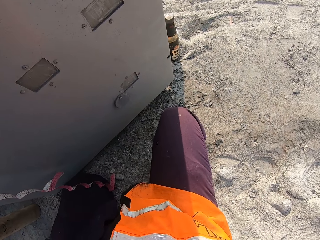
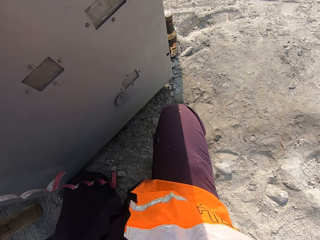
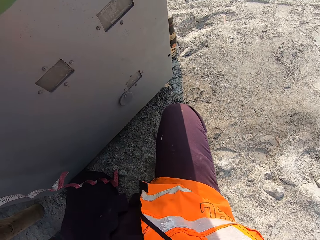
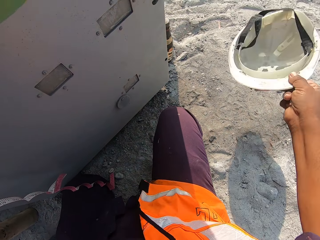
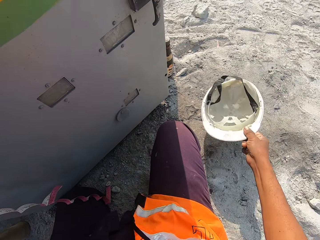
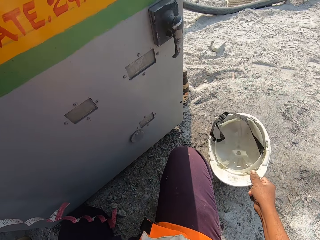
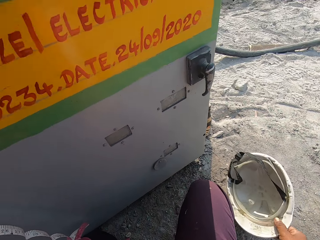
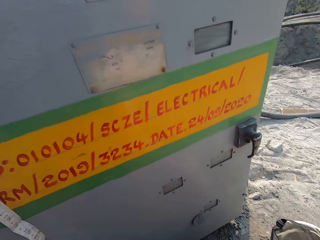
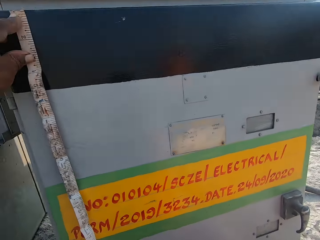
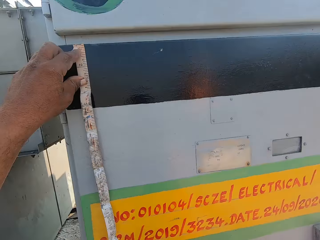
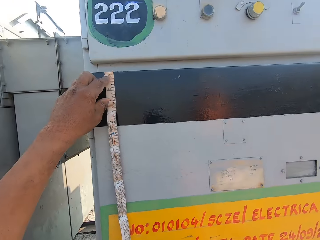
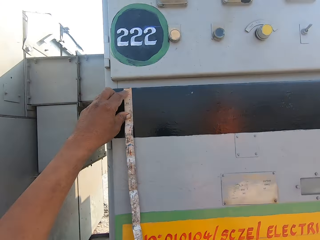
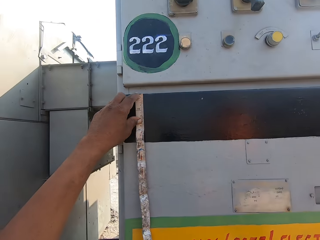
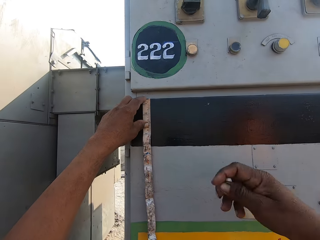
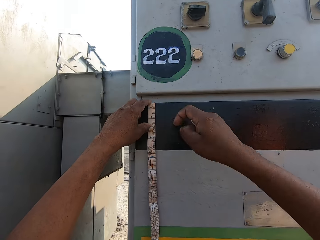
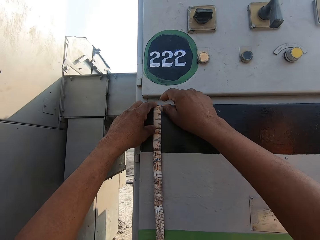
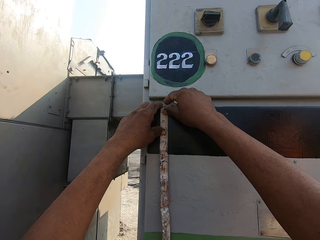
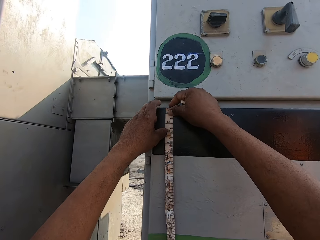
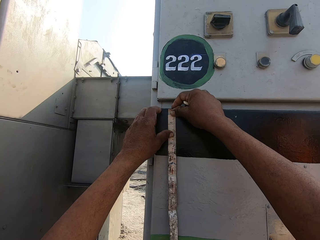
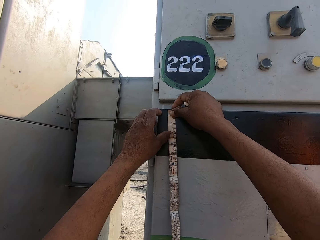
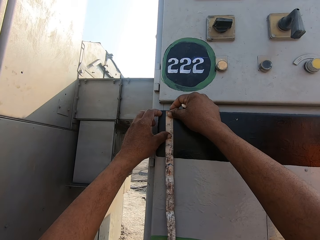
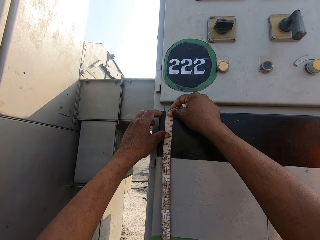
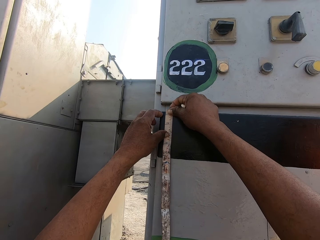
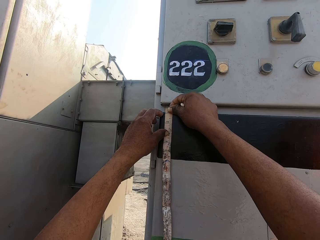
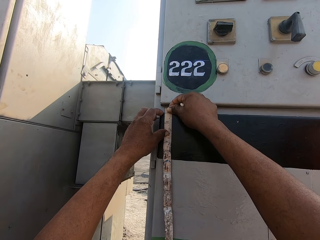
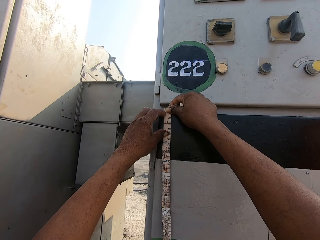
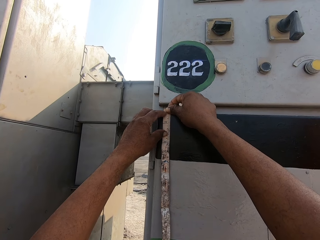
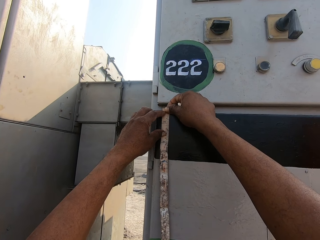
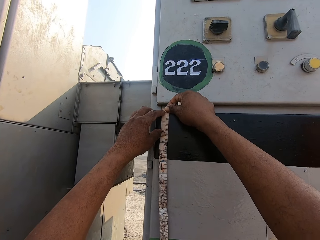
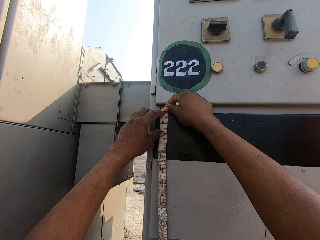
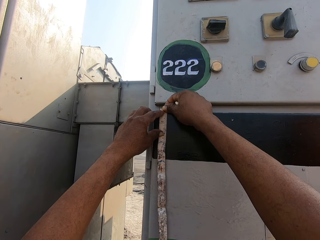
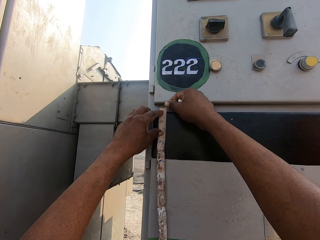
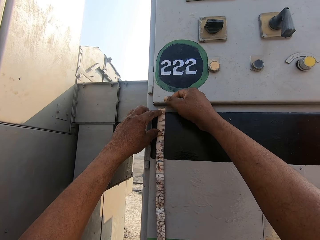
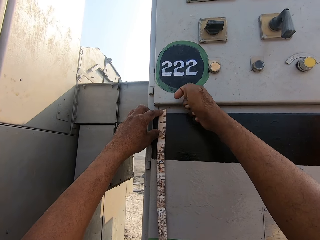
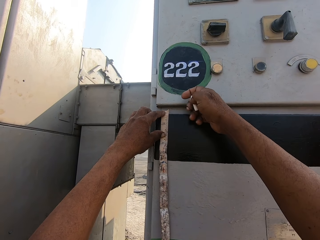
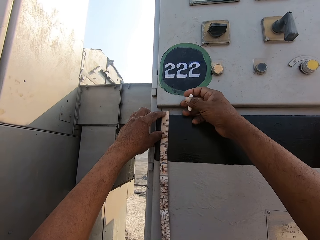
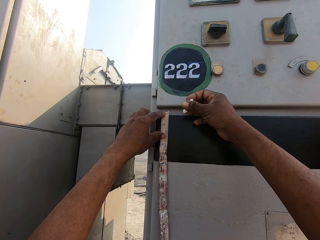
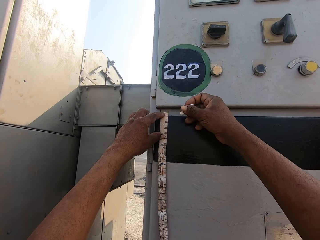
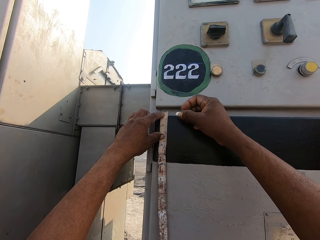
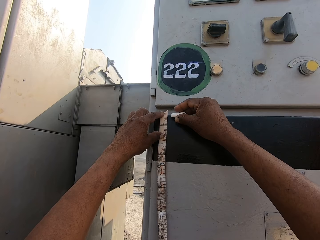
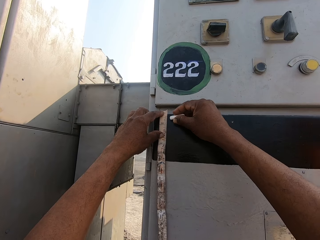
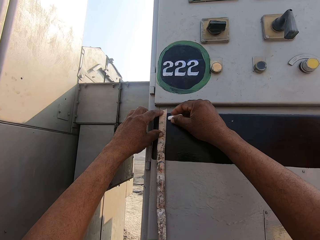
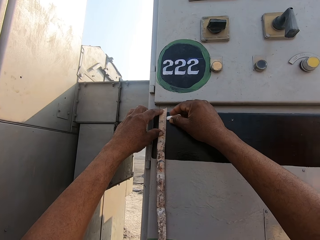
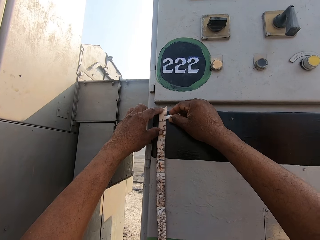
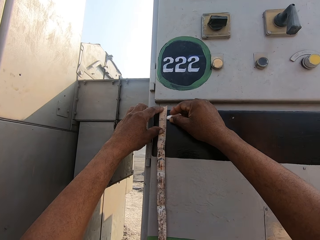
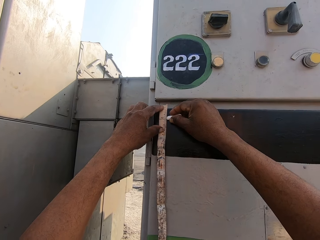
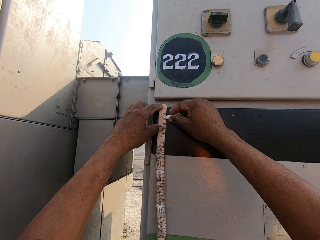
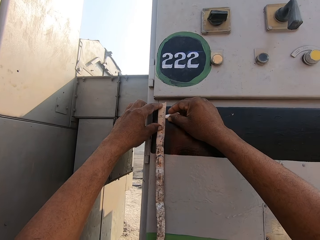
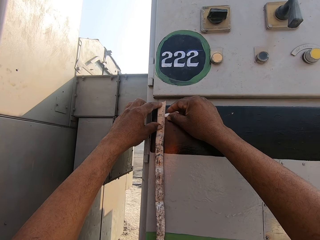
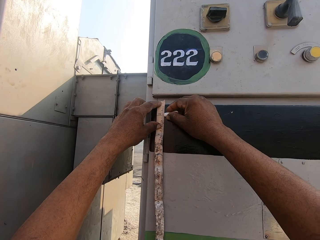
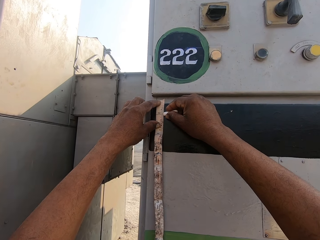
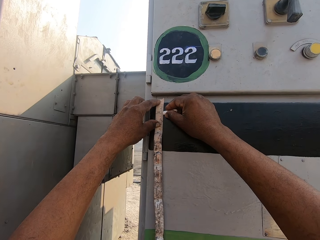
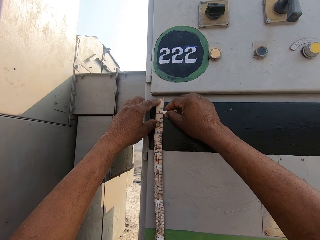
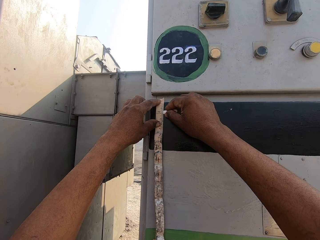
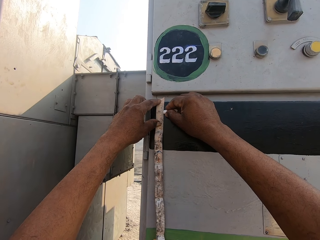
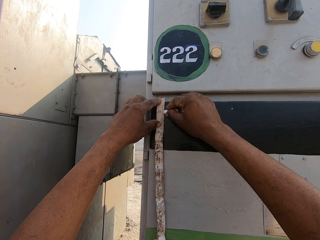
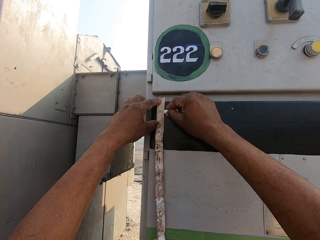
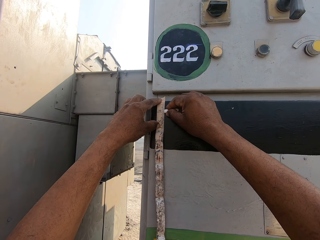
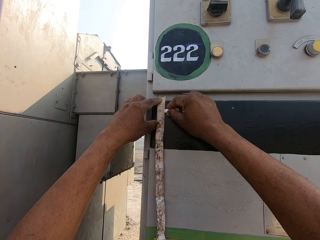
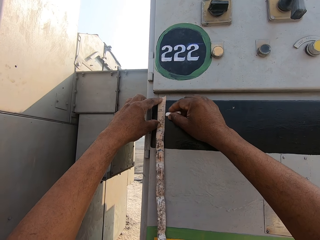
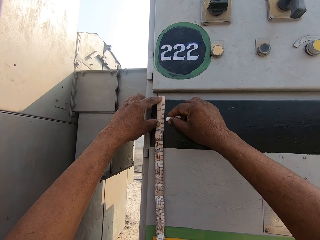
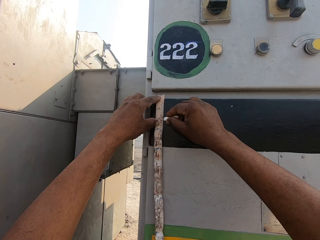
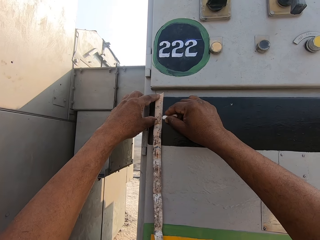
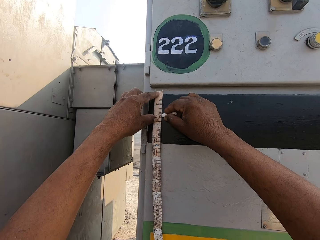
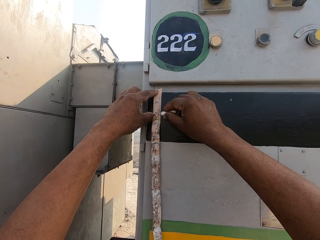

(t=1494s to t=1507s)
The camera wearer looks around. They put down the helmet. They remove the cap. They look around. They measure the control panel box with a tape measure. A person dialogues on a cellphone. The camera wearer adjusts the tape measure. They interact with another person. They measure the control panel box with the tape measure. They mark the control panel box with a chalk.

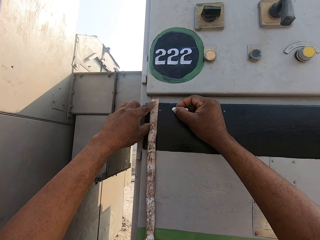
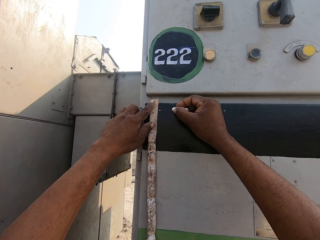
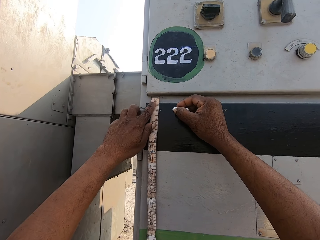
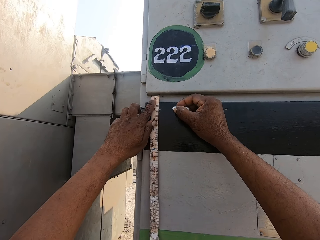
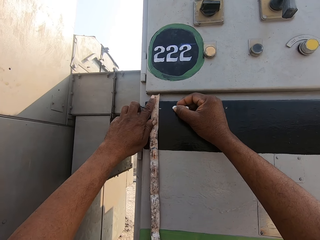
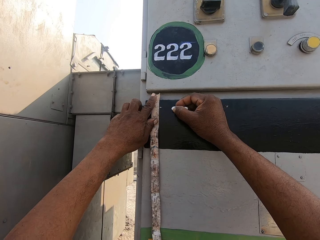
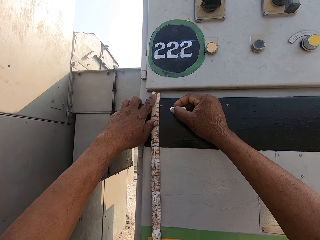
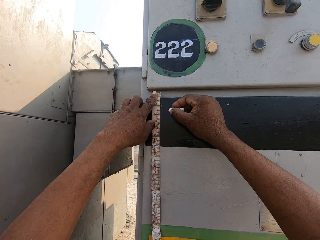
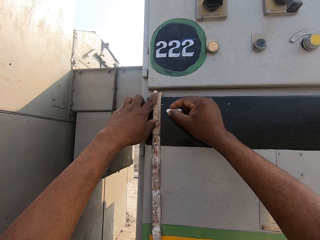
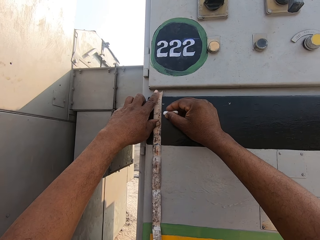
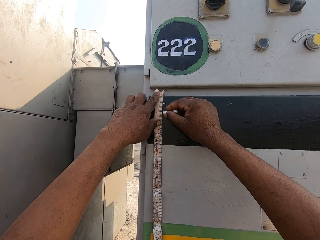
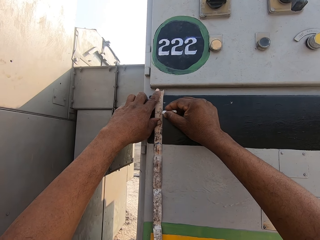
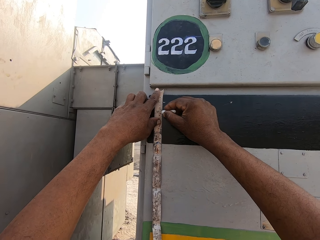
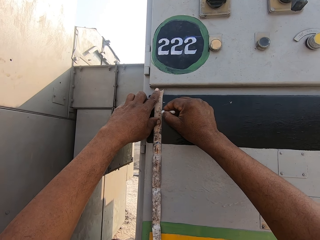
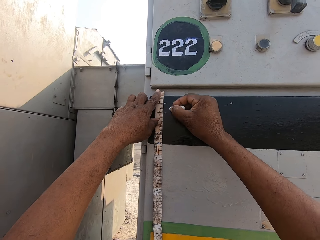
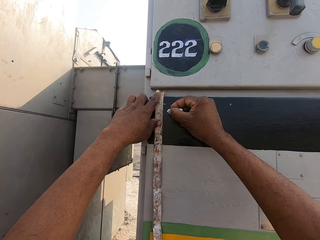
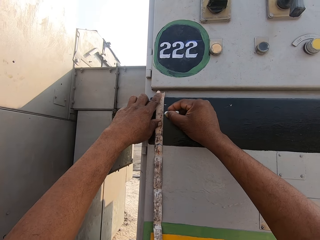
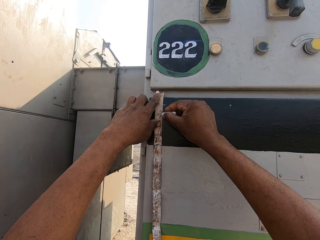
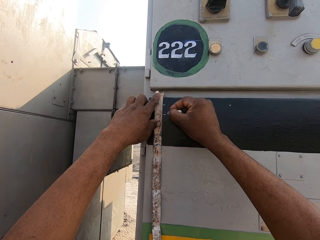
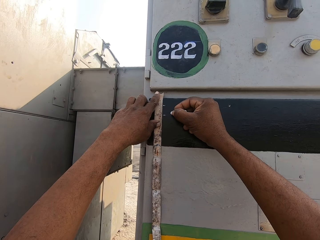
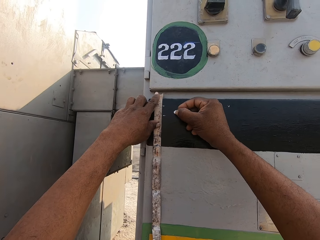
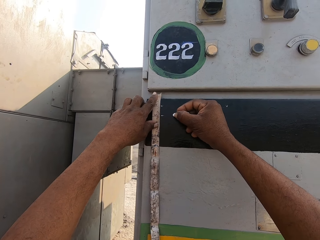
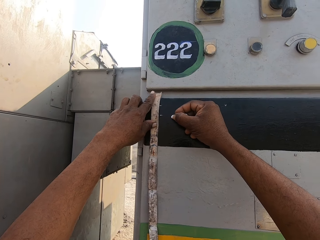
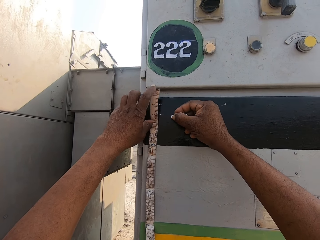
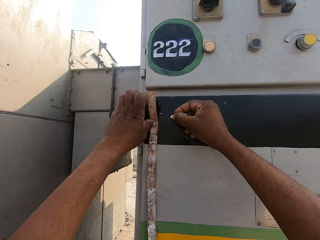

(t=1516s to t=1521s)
The camera wearer adjusts the tape measure. They mark the control panel box with a chalk.

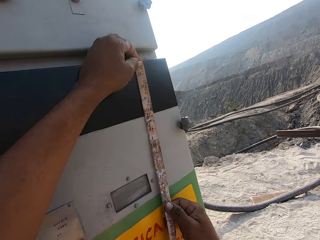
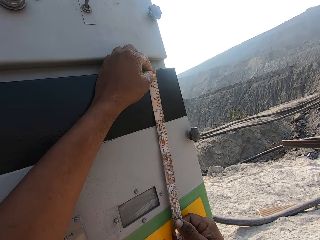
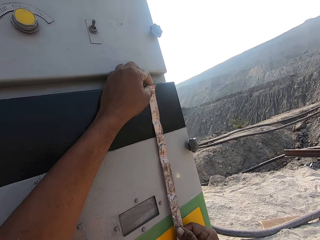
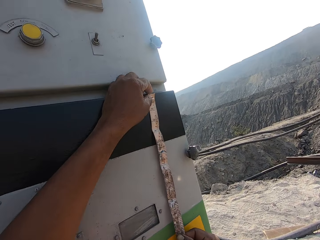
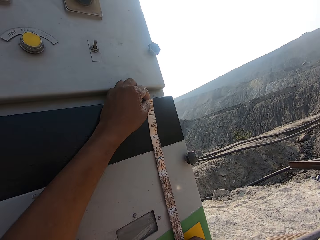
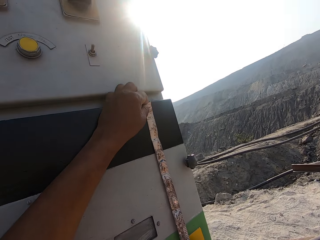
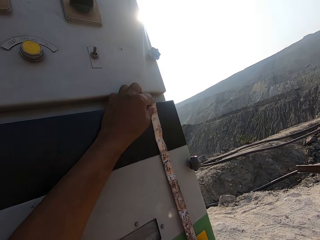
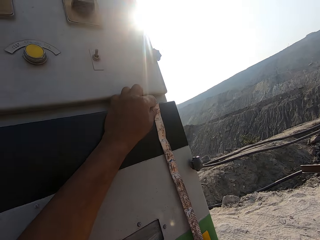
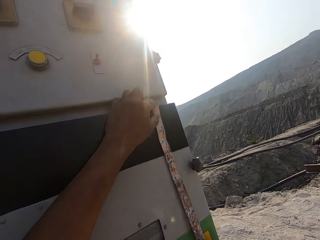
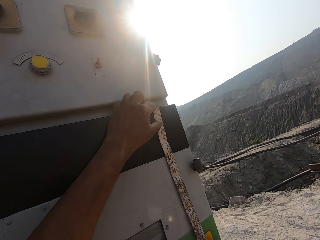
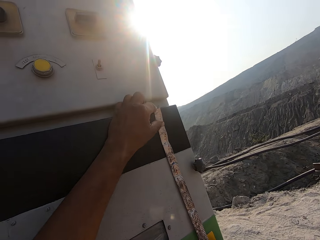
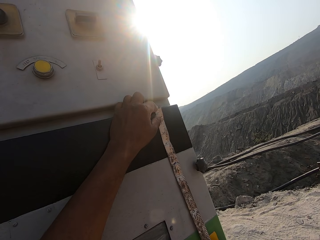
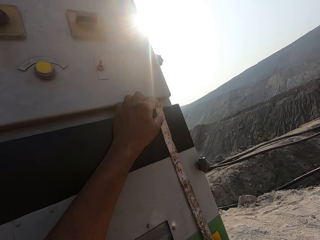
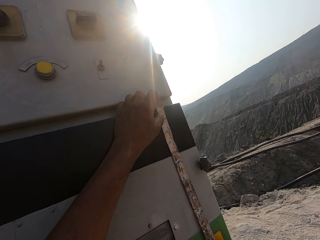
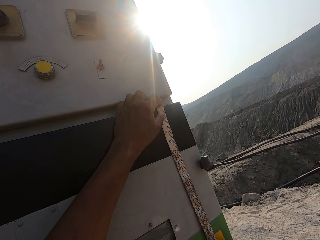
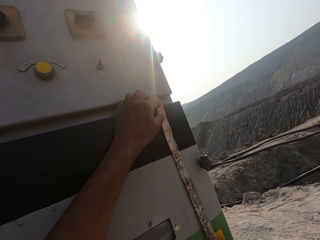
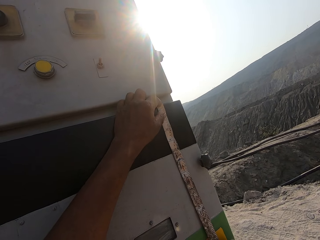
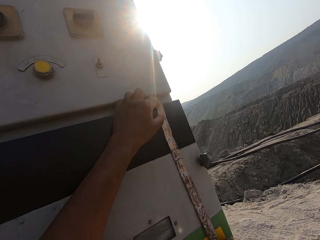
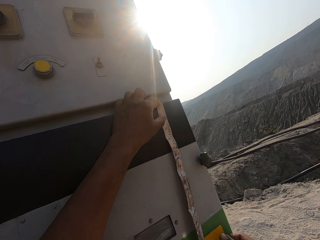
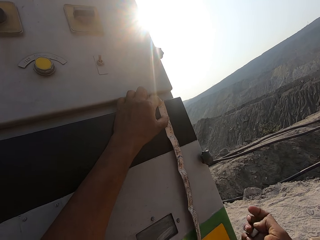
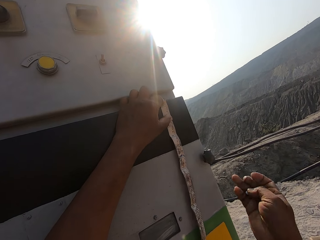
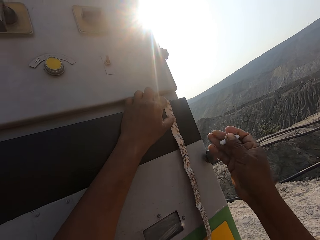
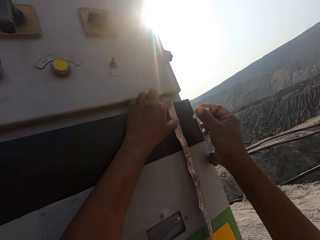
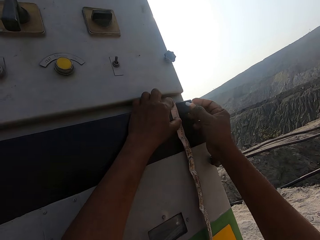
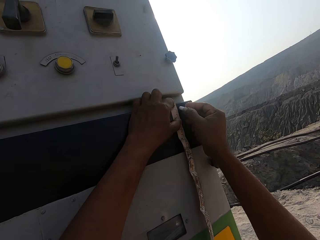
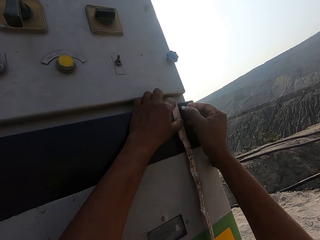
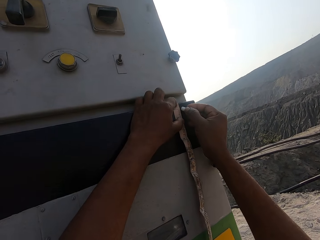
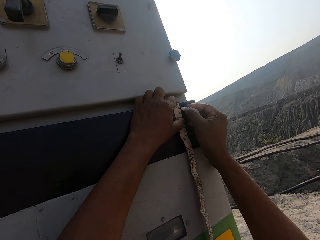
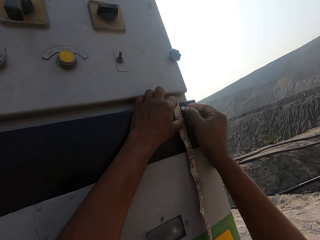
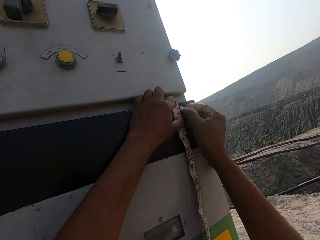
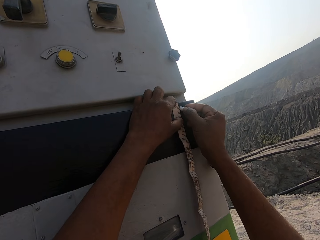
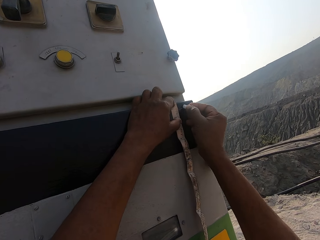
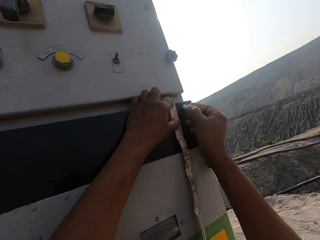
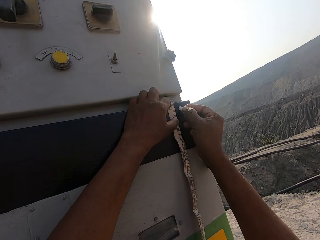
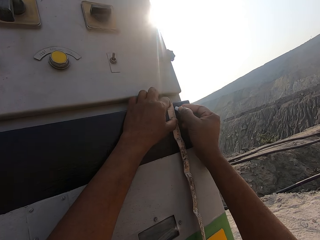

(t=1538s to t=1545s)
The camera wearer adjusts the tape measure. They measure the control panel box with the tape measure. They mark the control panel box on the truck with a chalk.
